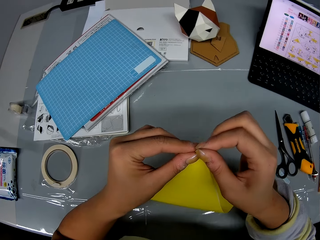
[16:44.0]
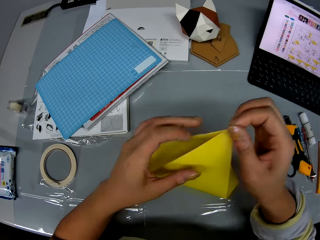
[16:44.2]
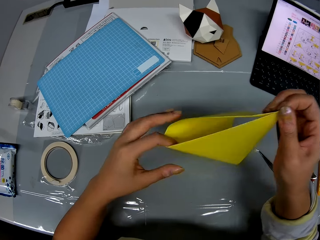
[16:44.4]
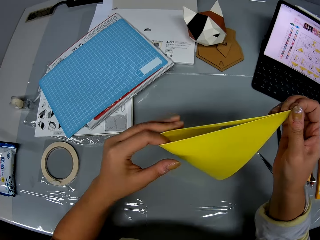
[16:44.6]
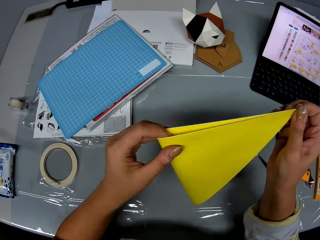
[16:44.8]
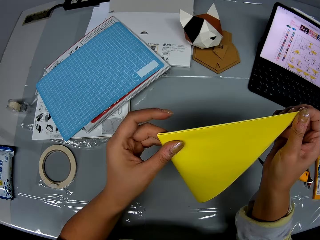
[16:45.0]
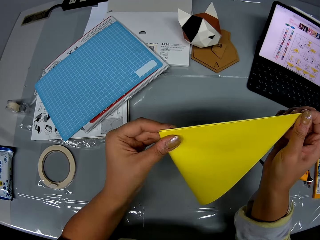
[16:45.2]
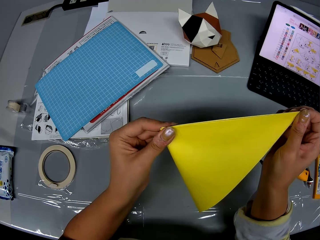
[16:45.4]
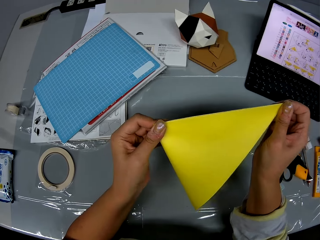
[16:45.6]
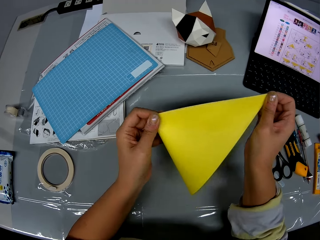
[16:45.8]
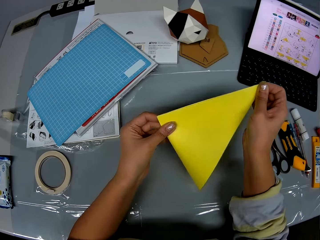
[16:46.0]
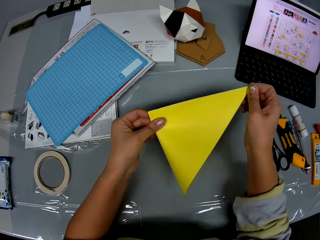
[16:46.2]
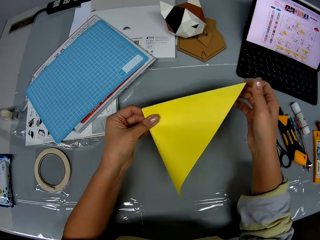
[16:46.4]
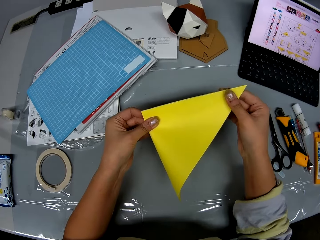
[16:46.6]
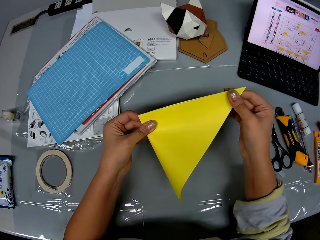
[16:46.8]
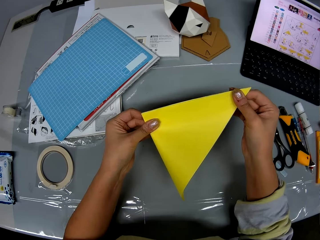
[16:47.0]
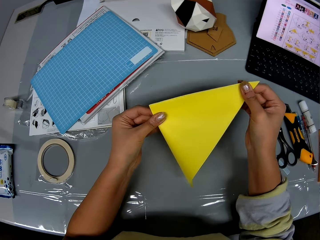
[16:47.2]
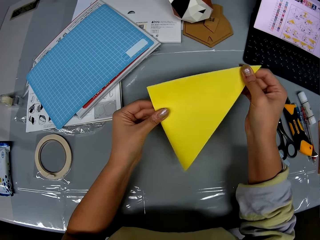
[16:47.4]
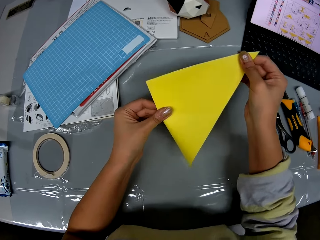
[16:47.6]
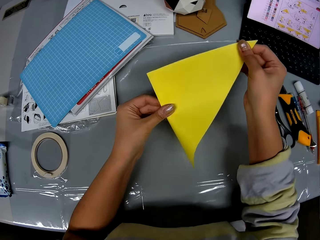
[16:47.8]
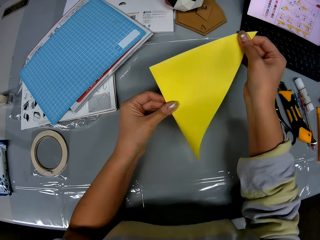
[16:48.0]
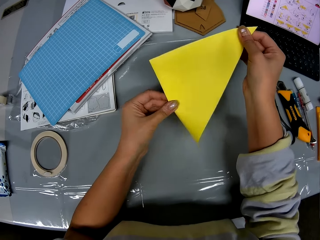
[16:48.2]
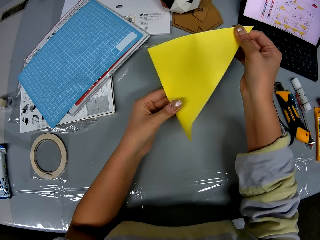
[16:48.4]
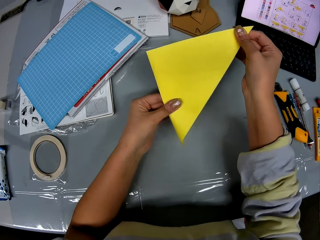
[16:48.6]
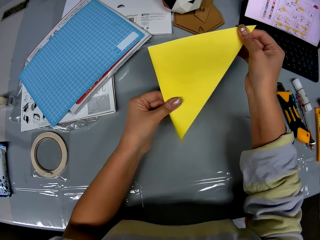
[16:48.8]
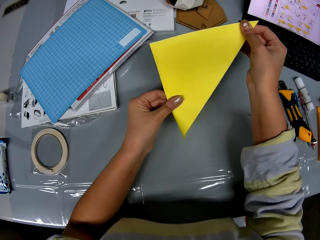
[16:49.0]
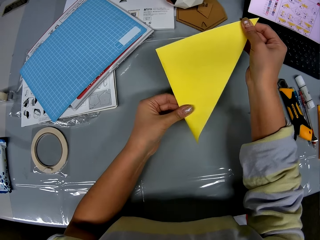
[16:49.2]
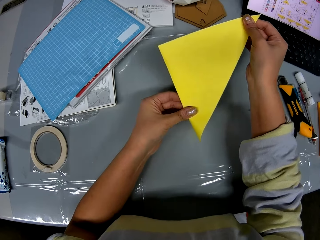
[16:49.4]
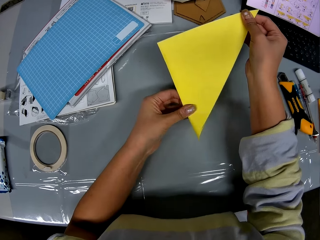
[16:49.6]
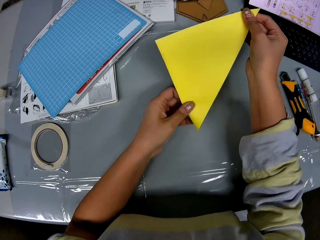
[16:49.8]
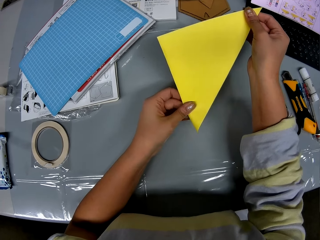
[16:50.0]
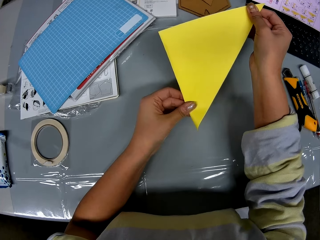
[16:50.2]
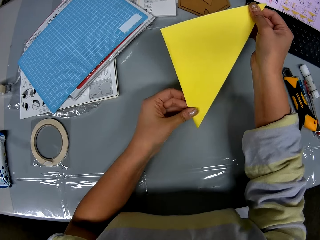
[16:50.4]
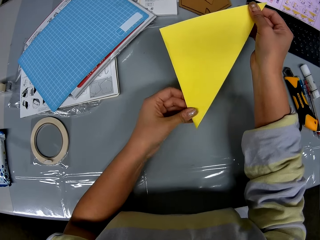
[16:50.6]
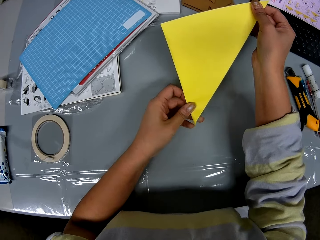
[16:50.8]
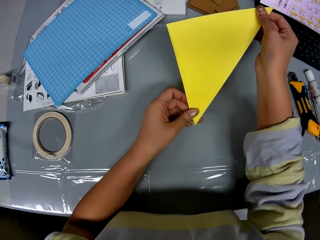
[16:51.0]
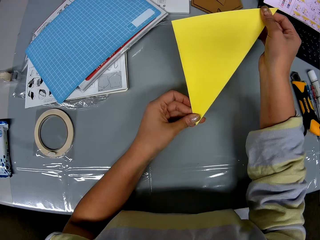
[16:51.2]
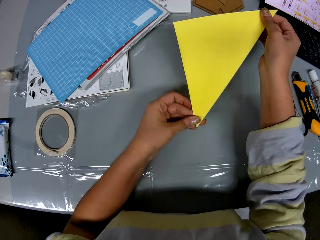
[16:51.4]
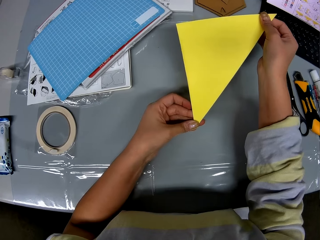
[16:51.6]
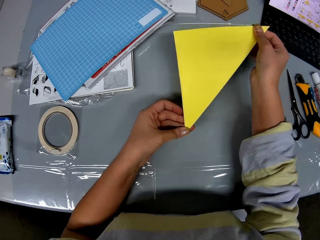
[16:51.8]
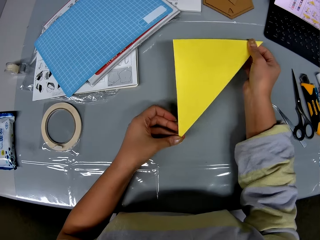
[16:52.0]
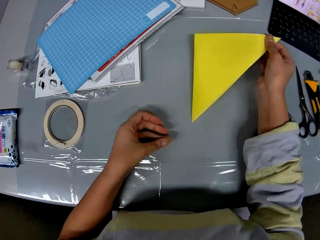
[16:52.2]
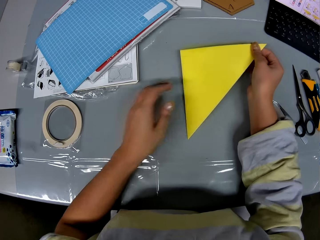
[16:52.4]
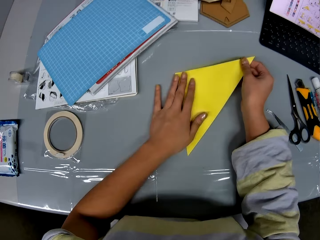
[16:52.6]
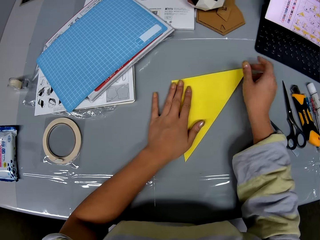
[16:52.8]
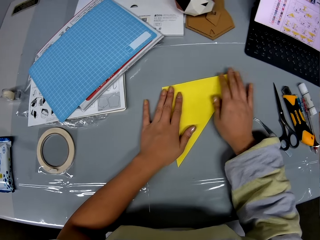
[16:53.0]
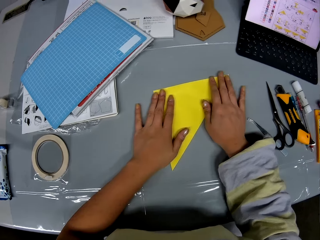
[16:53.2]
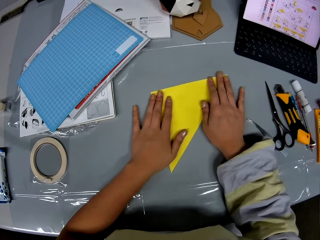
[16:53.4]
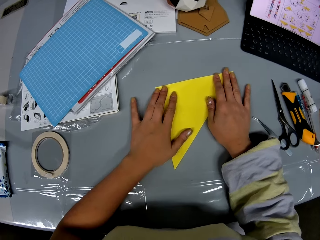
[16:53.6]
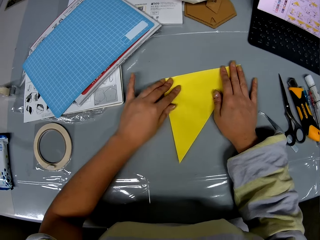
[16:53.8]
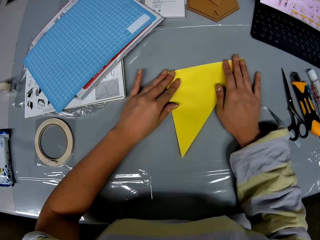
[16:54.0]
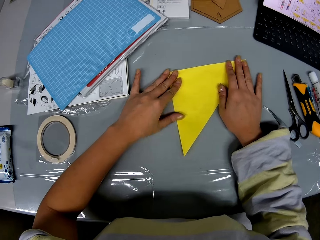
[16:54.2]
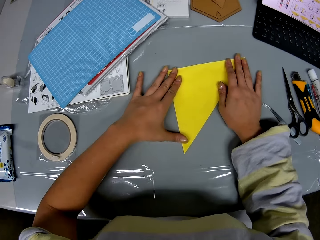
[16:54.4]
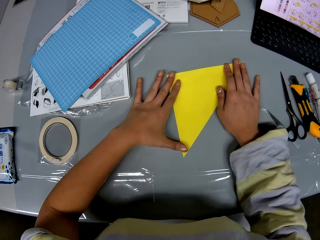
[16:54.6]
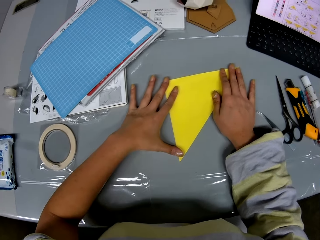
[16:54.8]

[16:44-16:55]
The camera wearer puts the paper on the table. She presses the folded craft paper on the table with her hands. She folds the paper.

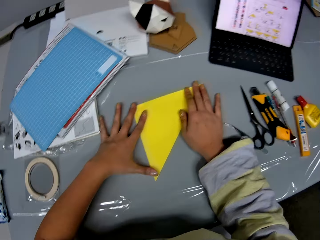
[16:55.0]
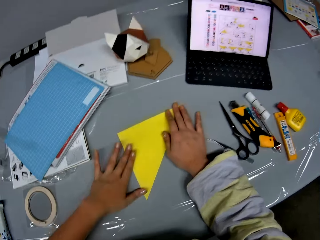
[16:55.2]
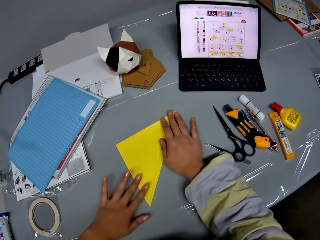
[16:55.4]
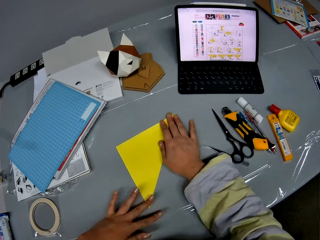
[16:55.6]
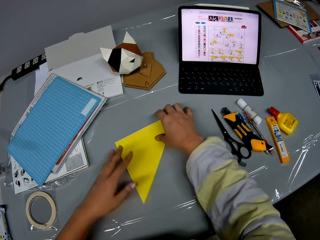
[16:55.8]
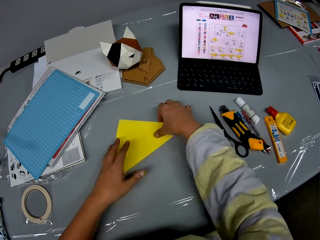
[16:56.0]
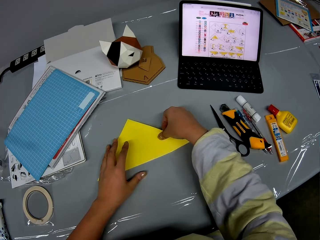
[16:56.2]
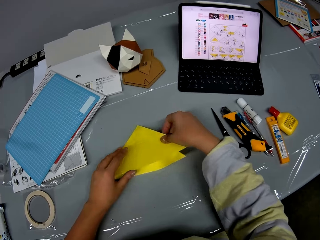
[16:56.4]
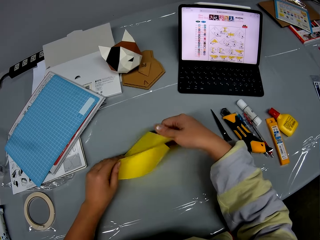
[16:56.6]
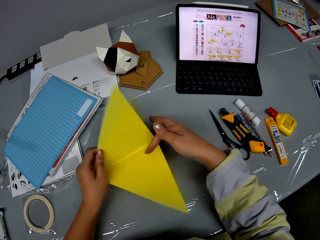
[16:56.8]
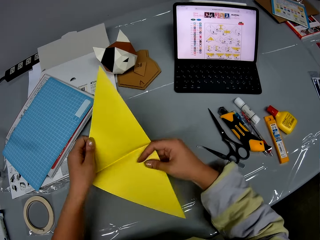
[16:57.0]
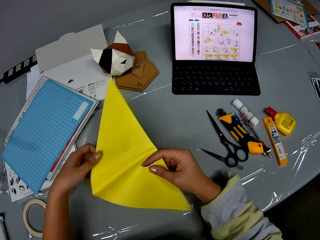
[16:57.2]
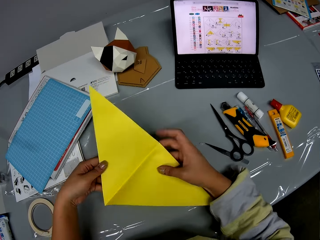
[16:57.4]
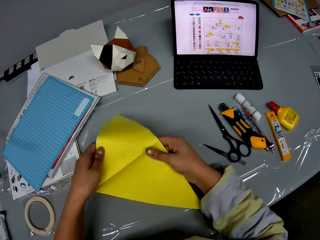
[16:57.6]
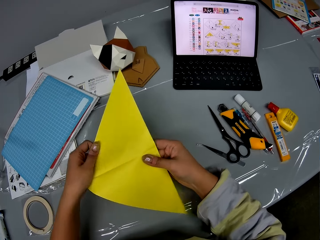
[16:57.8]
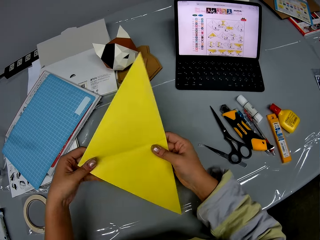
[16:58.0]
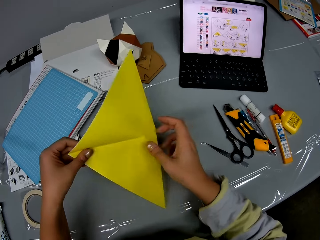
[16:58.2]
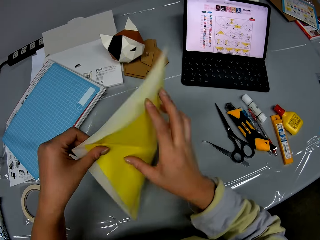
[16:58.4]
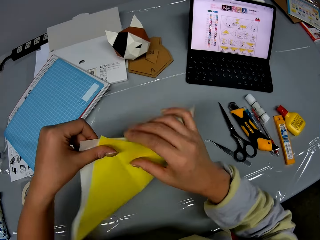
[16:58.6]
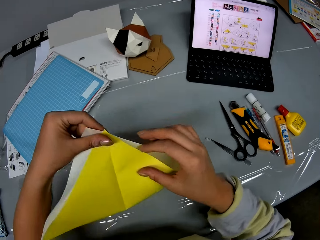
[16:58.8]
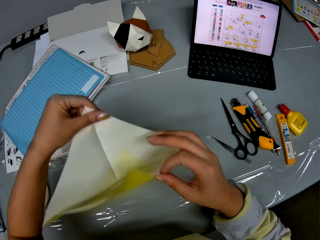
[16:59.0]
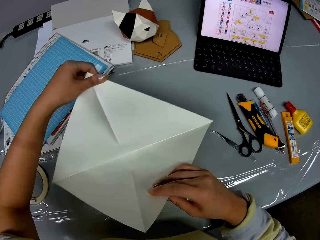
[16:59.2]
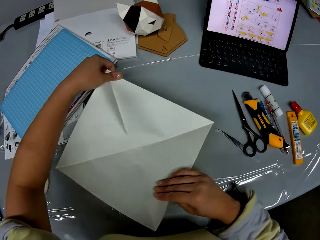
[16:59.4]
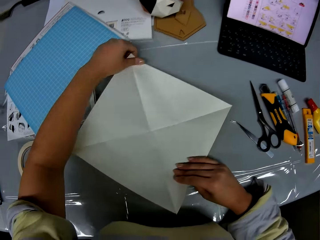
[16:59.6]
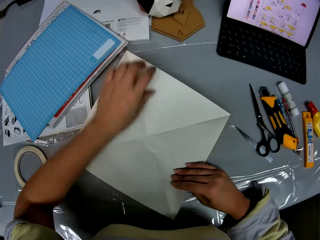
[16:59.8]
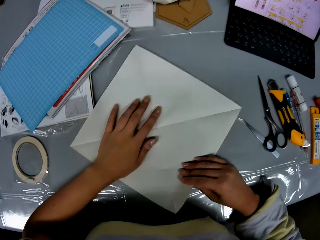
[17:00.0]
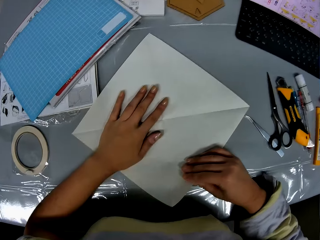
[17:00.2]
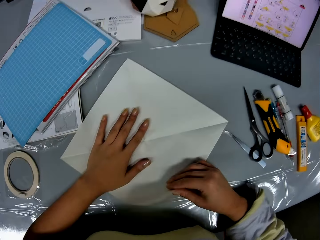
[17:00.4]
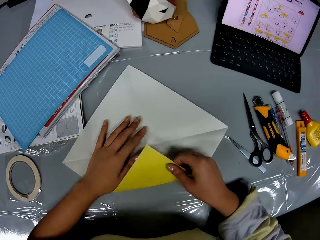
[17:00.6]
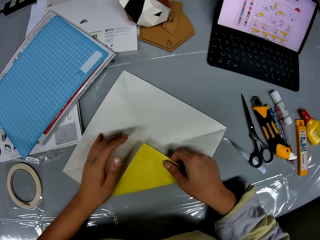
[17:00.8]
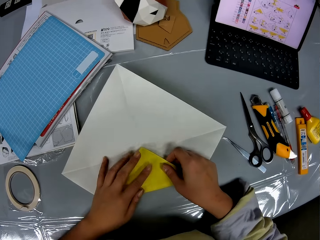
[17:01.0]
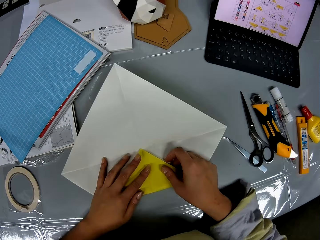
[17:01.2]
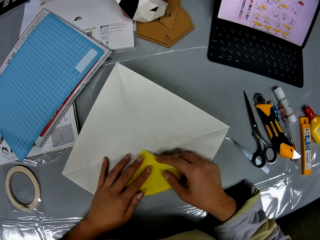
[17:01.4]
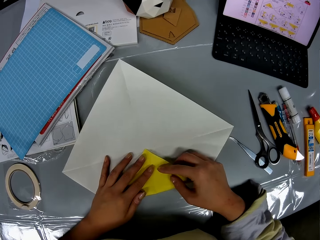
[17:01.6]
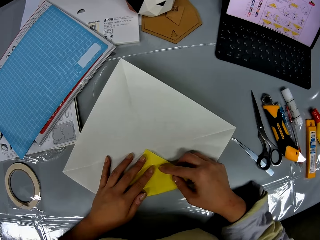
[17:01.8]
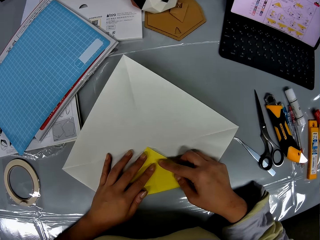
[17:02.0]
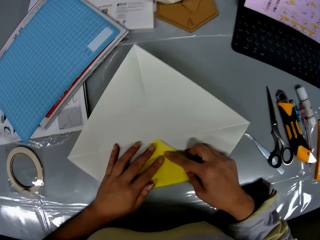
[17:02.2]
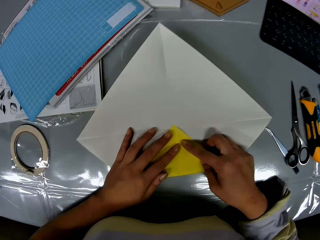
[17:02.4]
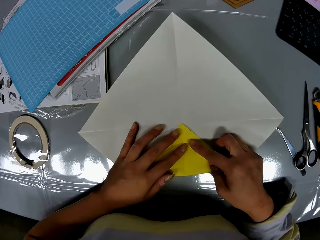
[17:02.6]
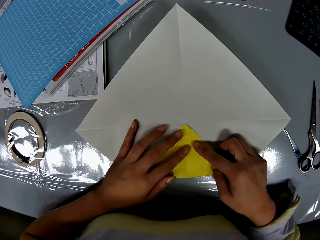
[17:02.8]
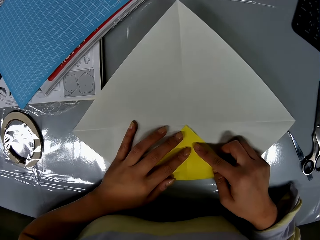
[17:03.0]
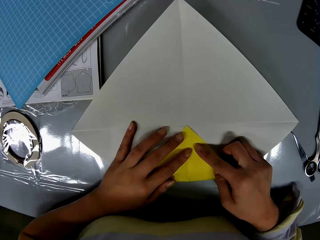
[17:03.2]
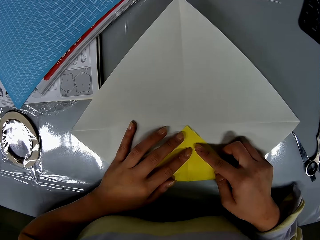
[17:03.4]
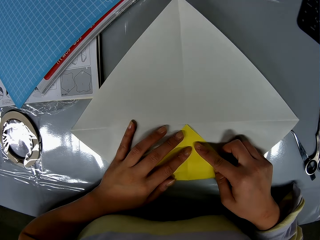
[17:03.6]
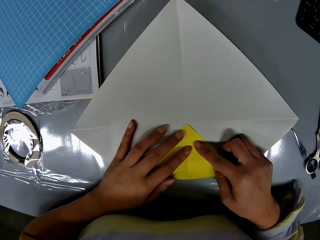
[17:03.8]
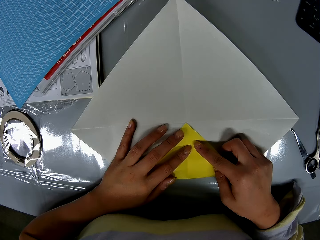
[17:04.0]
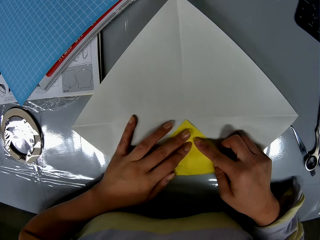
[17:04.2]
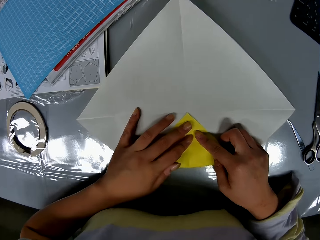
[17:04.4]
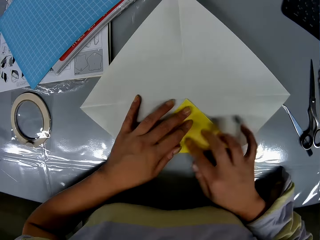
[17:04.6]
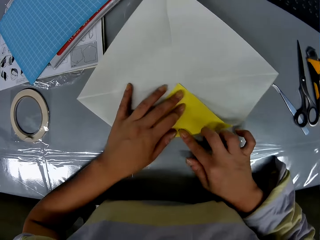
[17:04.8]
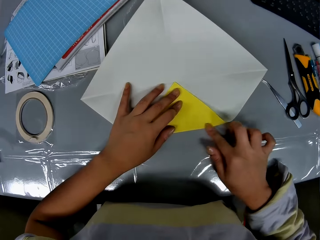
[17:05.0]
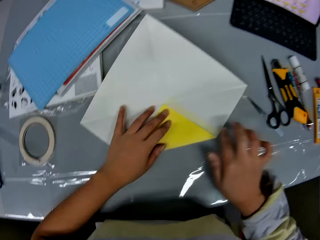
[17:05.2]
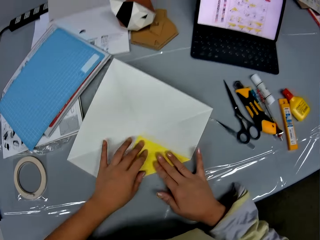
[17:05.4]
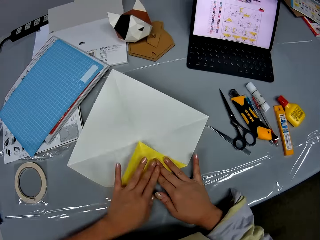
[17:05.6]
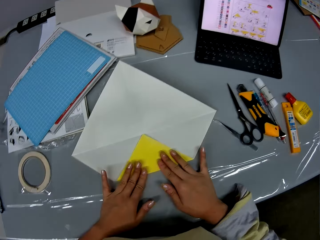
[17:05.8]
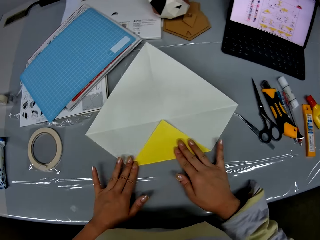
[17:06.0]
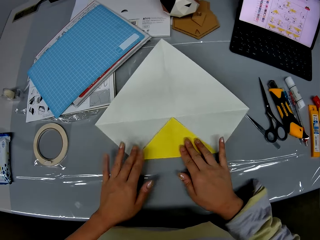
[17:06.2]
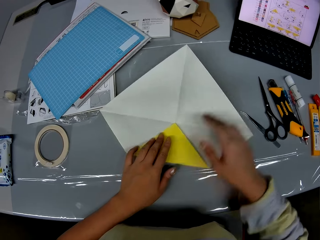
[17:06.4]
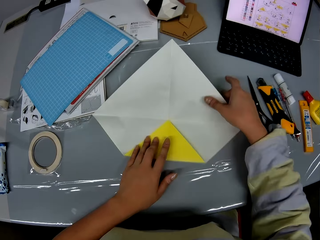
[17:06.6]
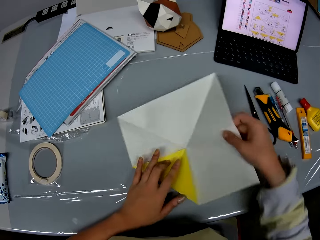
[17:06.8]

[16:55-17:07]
The camera wearer looks at the manual on the laptop. They unfold the craft paper. They lift the paper. They drop the craft paper on the table. They fold the craft paper on the table.
